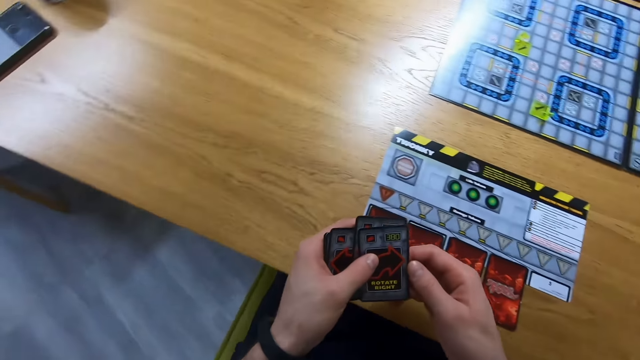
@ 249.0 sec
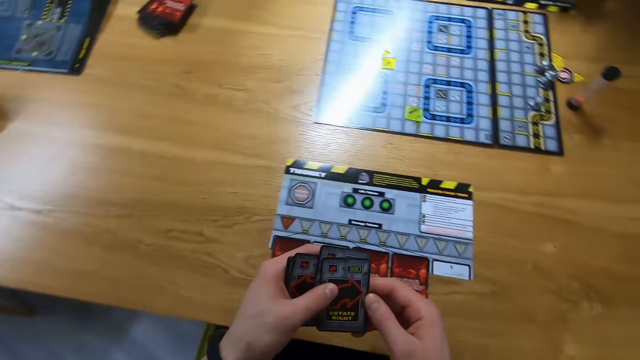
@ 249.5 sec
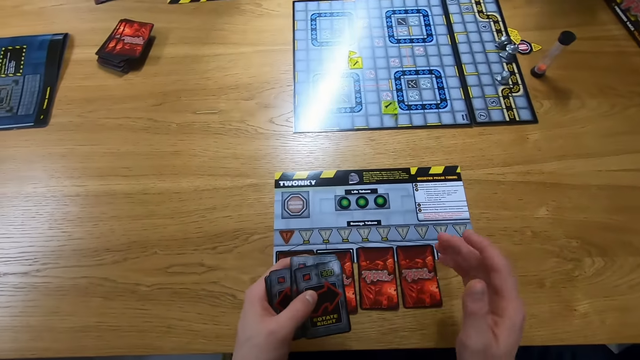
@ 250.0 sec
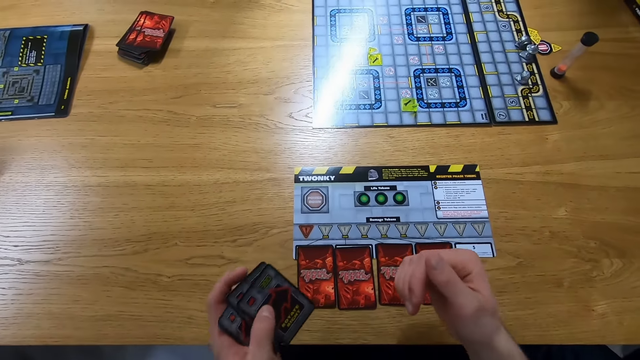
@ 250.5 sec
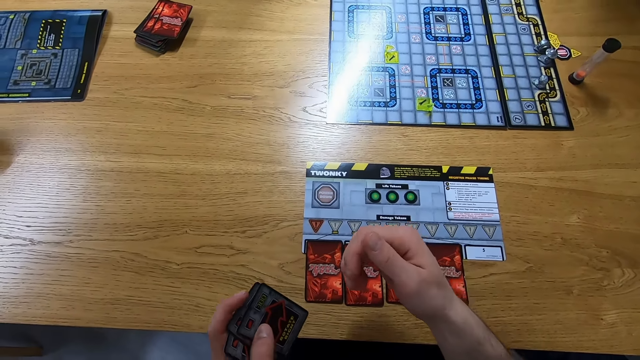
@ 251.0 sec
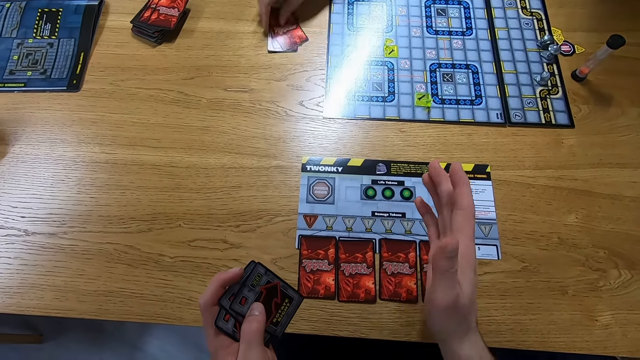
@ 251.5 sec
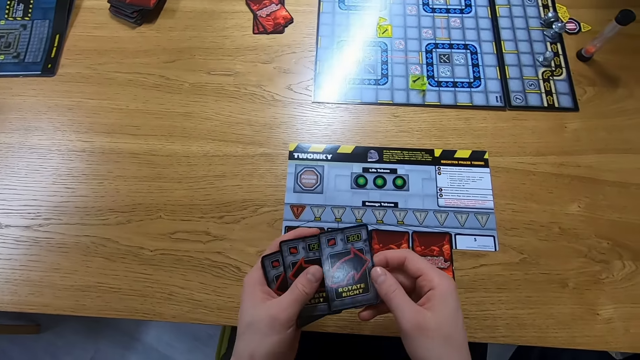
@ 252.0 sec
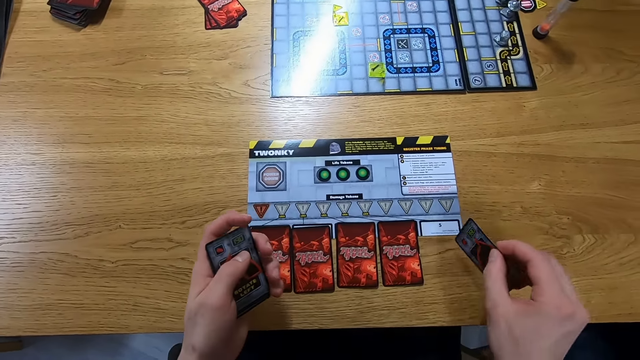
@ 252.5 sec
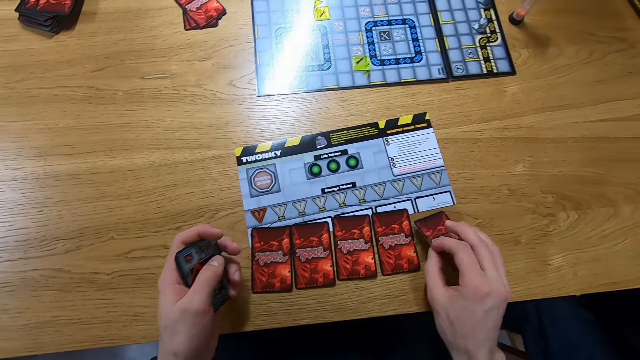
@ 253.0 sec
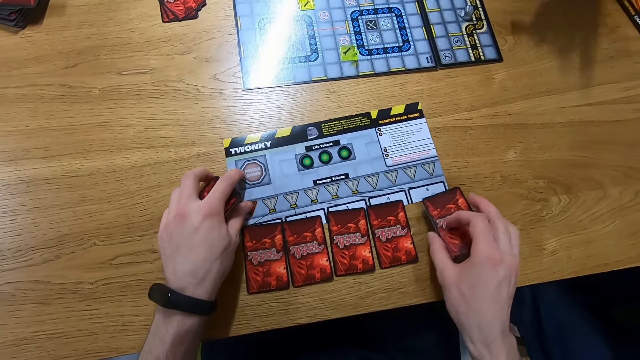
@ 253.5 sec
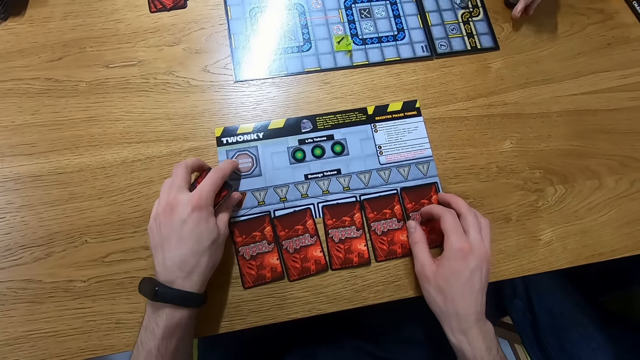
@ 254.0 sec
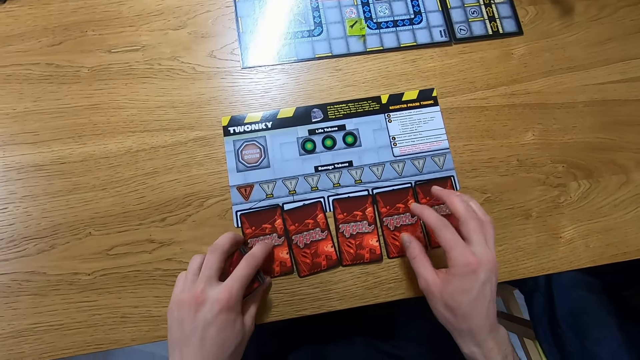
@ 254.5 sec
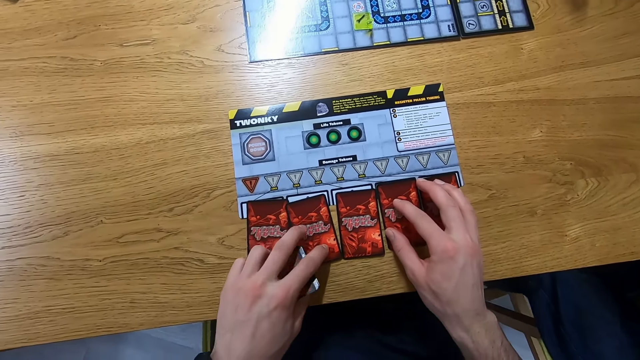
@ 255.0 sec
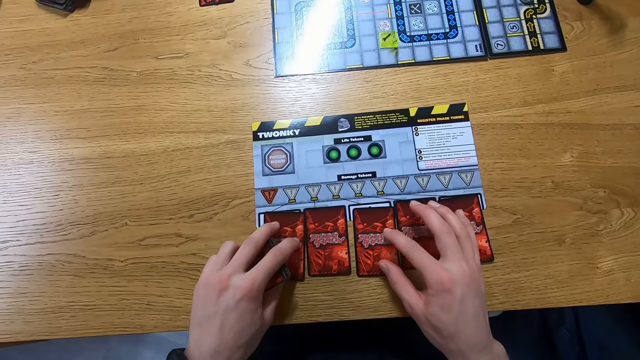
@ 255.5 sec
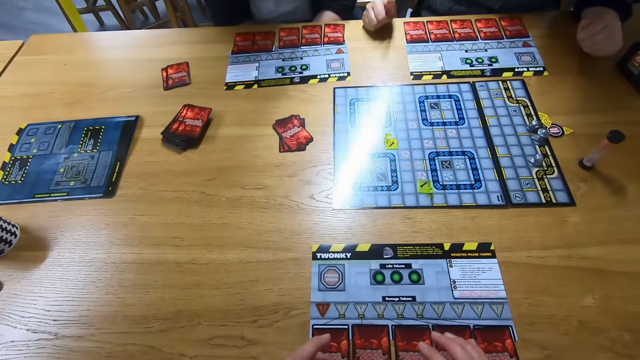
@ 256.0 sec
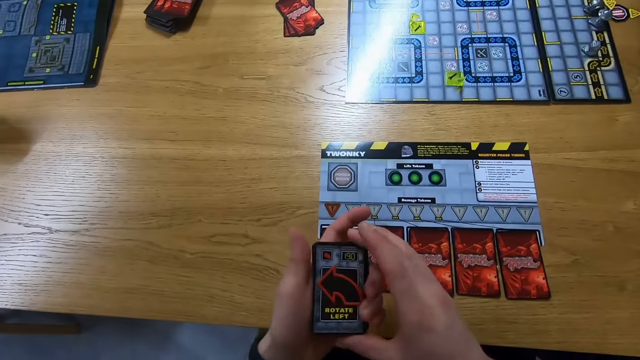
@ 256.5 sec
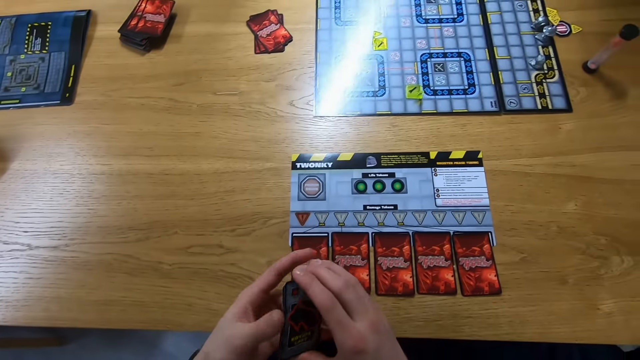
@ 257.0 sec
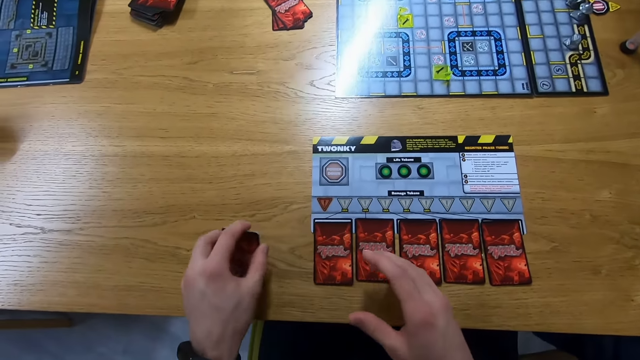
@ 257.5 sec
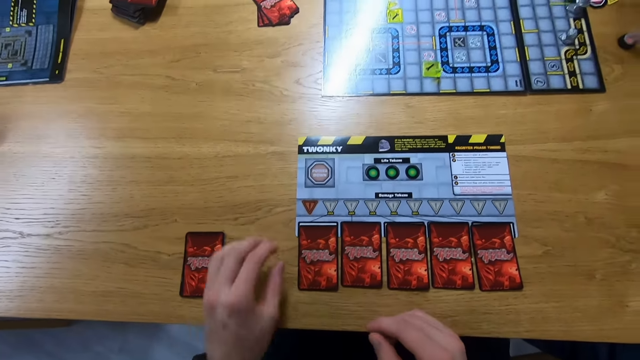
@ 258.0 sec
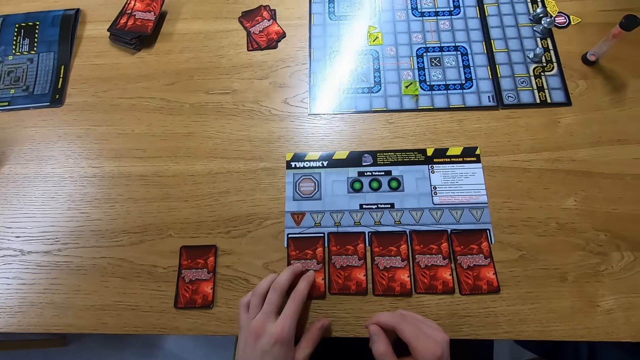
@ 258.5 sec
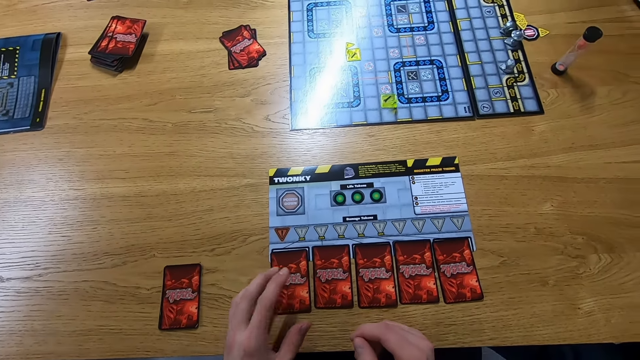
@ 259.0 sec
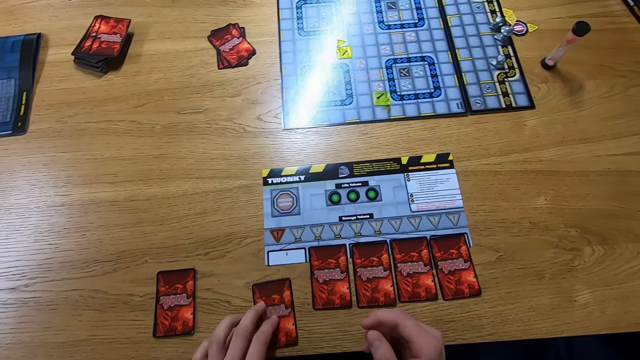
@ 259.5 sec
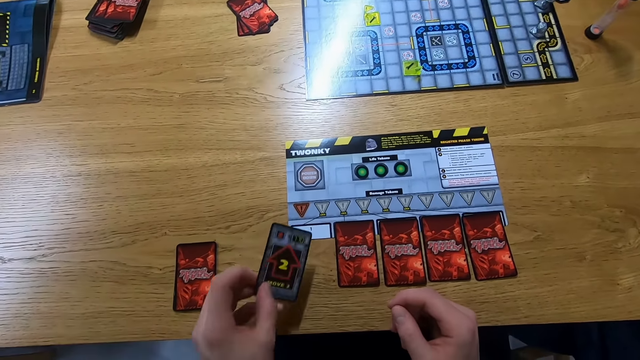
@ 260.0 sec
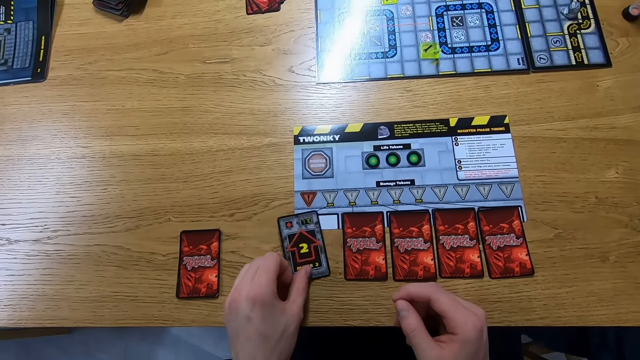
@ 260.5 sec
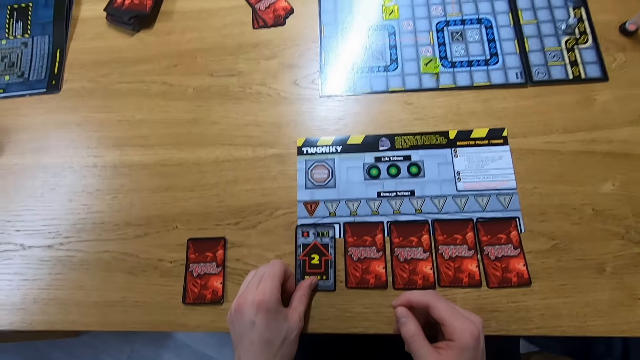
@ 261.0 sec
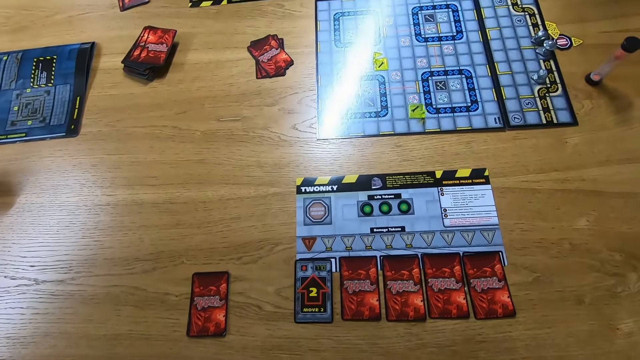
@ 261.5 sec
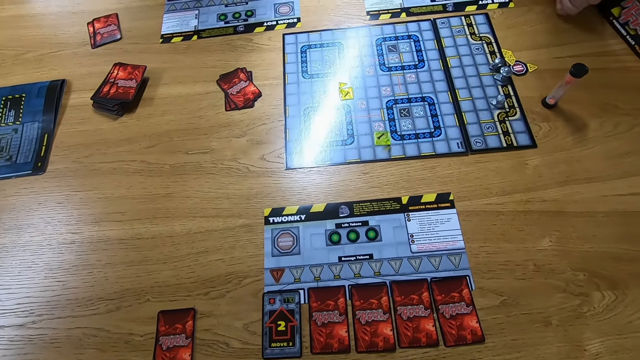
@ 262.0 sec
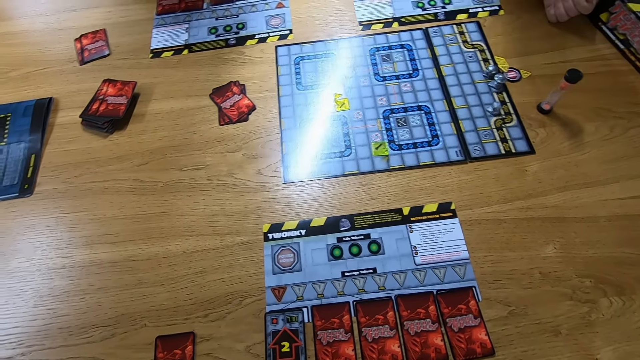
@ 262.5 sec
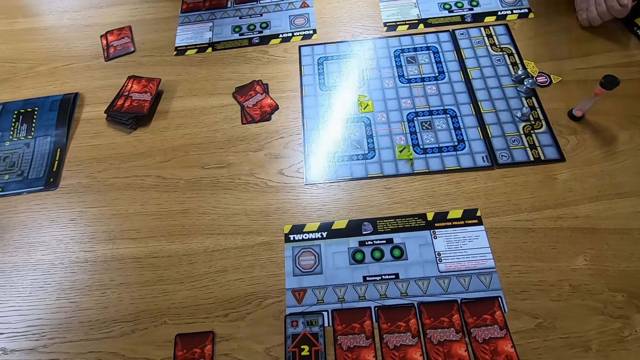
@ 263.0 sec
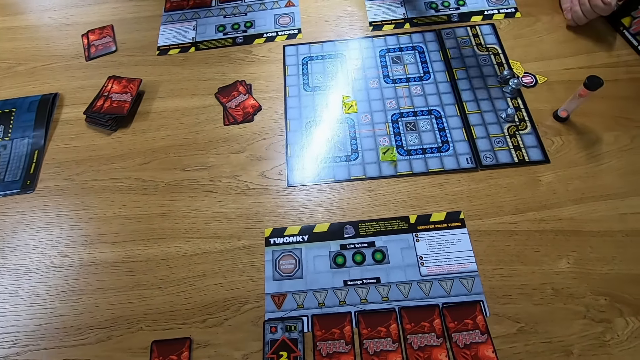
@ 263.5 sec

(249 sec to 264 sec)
The camera wearer places the cards on the table. They touch the cards and hold the cards. They place the cards on the table. They turn a card on the table. They pick up the card. They place the card on the table. They look around.

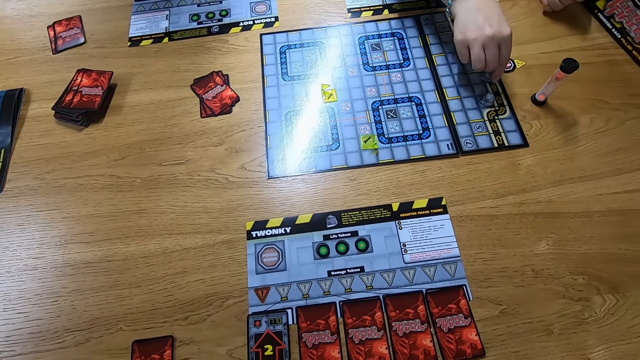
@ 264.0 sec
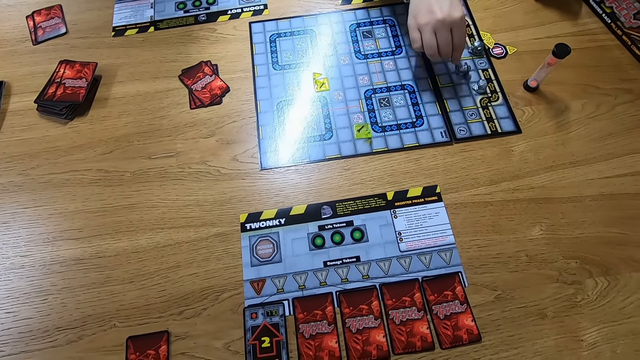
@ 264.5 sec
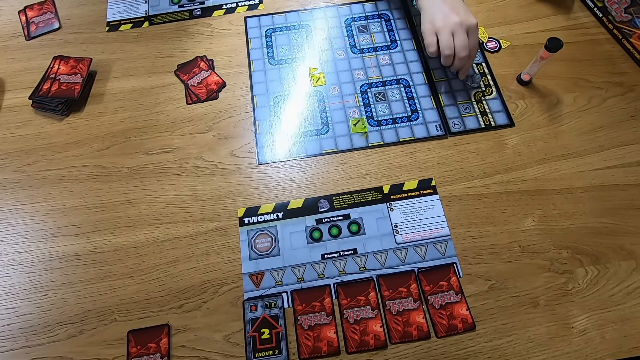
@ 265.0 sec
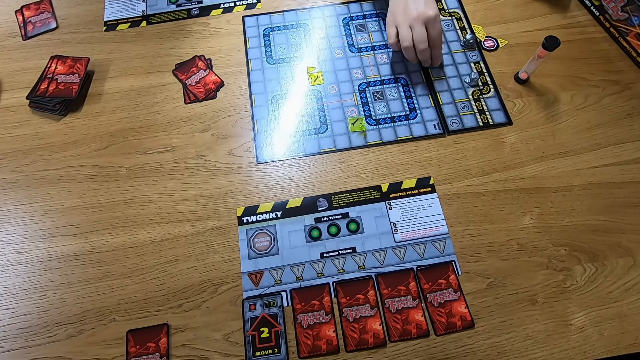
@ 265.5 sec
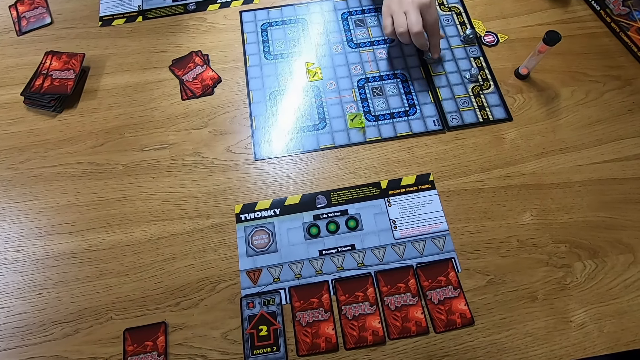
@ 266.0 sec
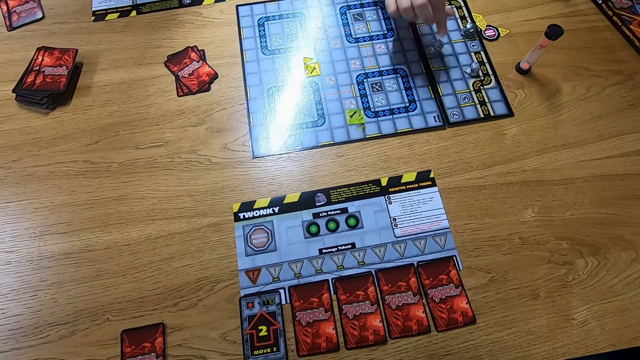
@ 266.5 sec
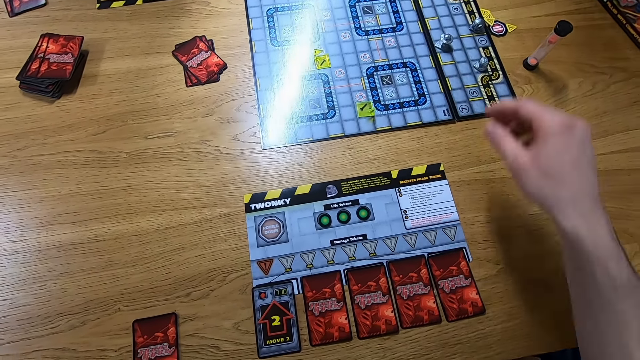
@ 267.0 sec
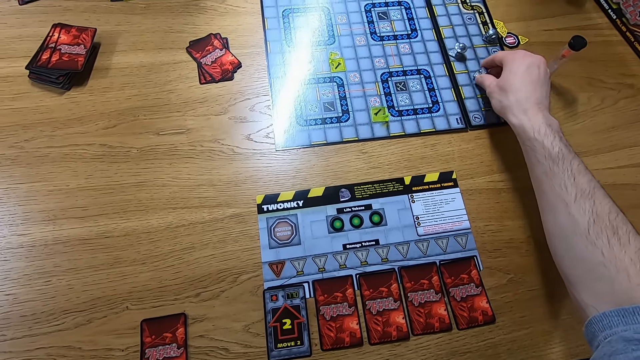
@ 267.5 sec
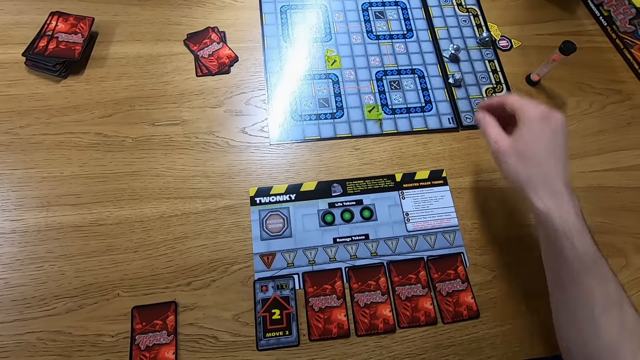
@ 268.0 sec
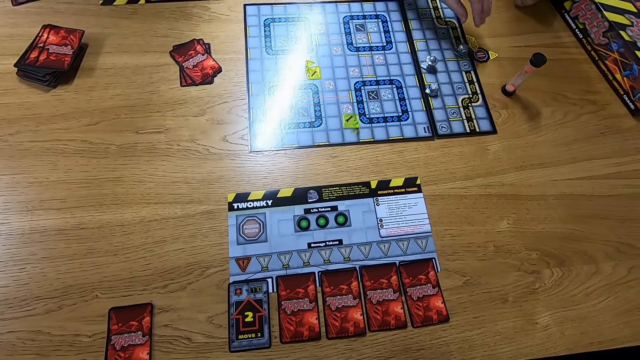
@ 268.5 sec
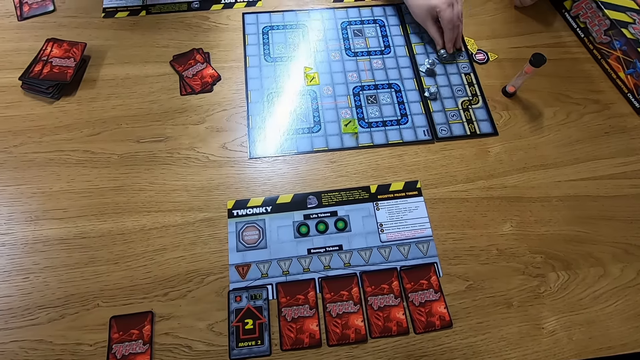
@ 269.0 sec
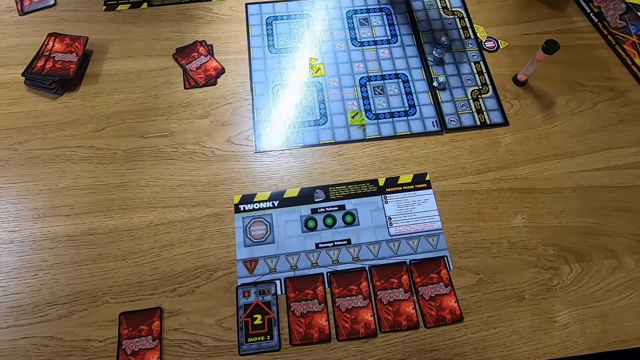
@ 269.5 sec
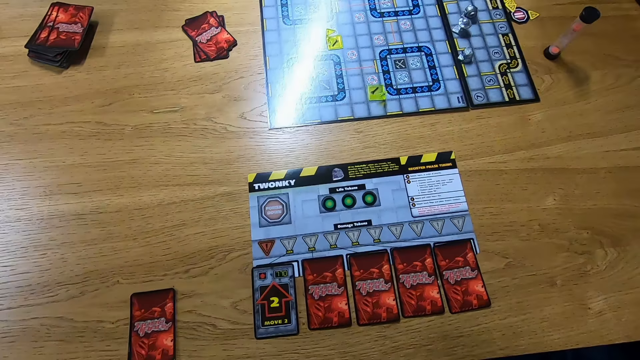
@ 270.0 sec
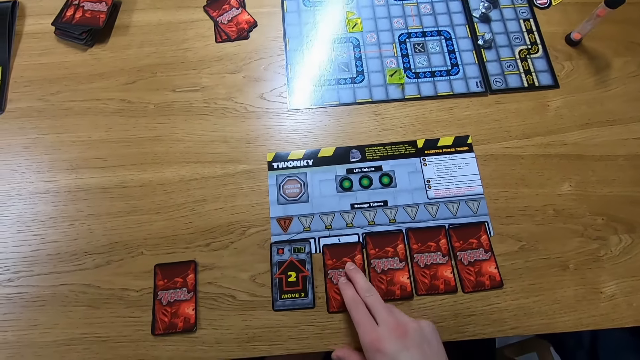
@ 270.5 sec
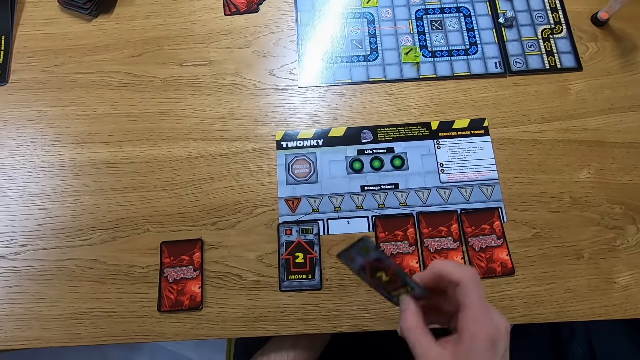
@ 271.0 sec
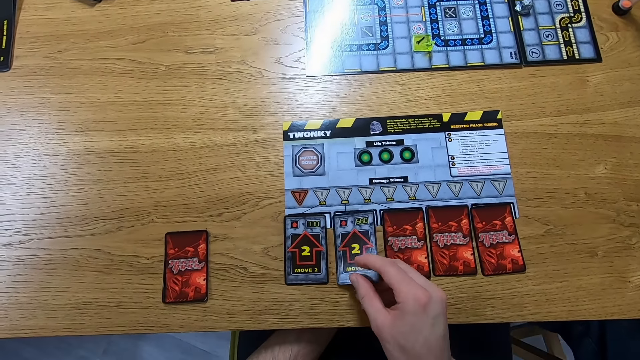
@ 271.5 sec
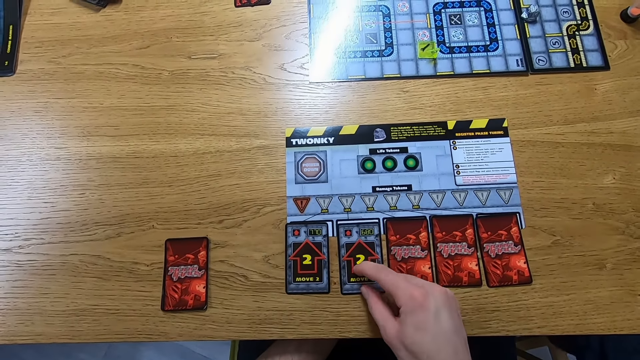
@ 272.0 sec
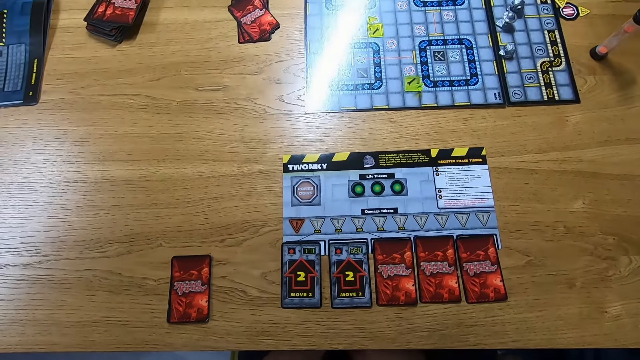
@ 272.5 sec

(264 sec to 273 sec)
A woman moves a playing piece on the game board. The woman plays the Robo Rally game. The camera wearer moves a playing piece on the game board. They play the Robo Rally game. The woman moves a playing piece on the game board. The woman plays the Robo Rally game. The camera wearer picks up the card from the table. They turn a card on the game board. They place the card on the table.
